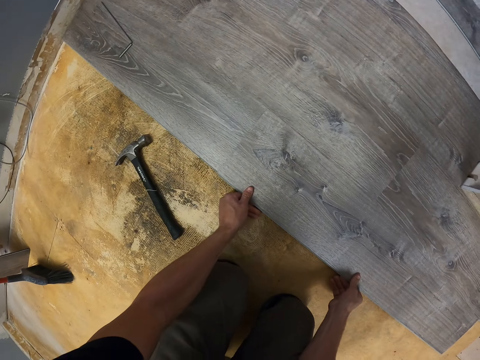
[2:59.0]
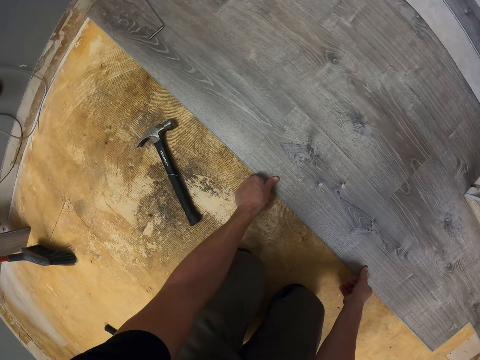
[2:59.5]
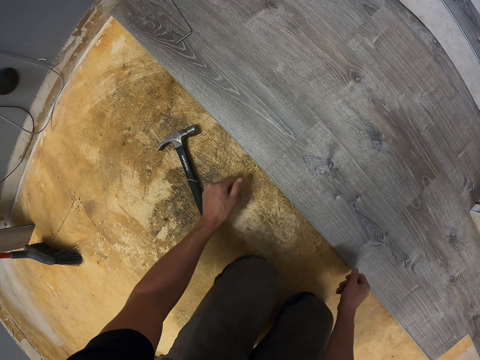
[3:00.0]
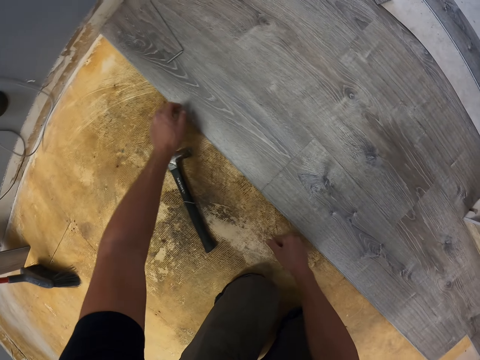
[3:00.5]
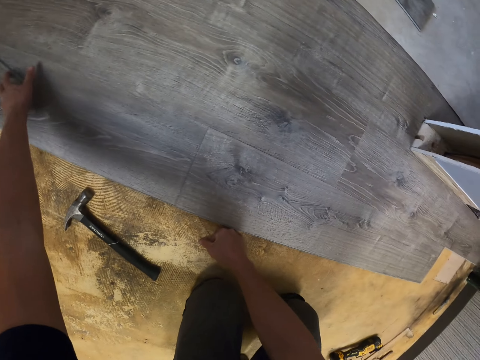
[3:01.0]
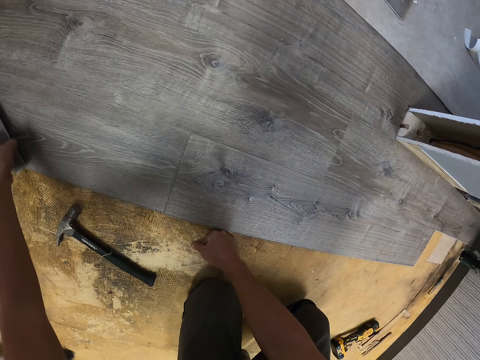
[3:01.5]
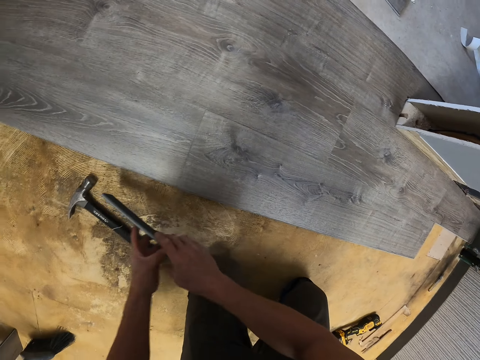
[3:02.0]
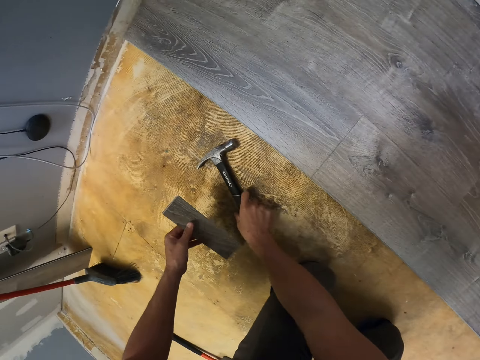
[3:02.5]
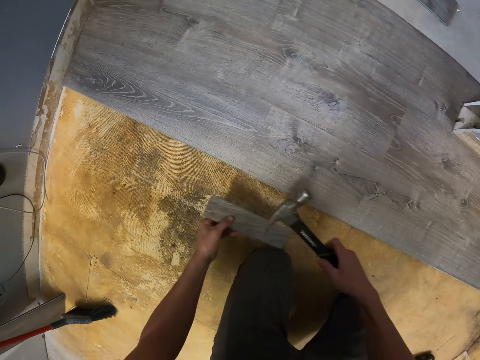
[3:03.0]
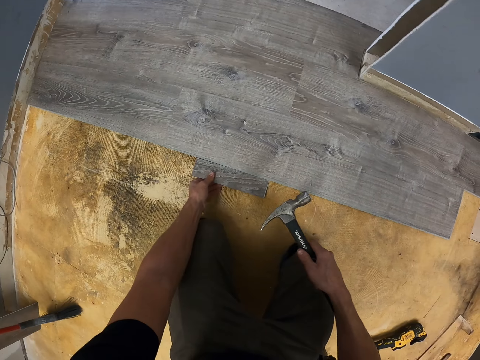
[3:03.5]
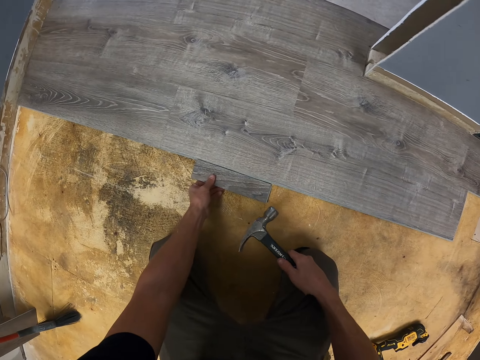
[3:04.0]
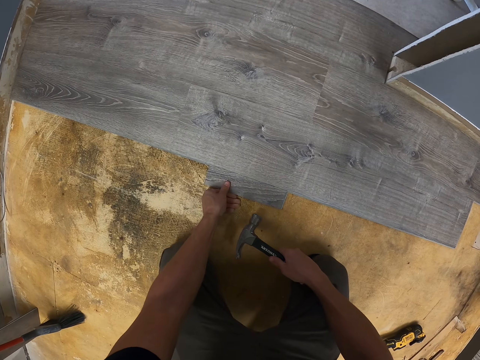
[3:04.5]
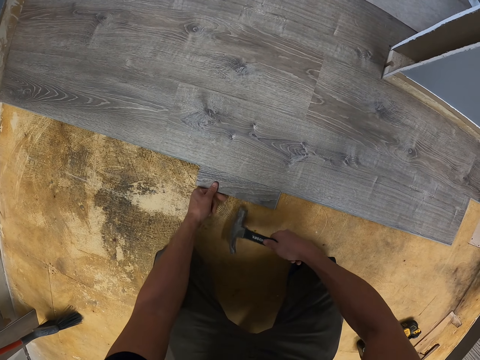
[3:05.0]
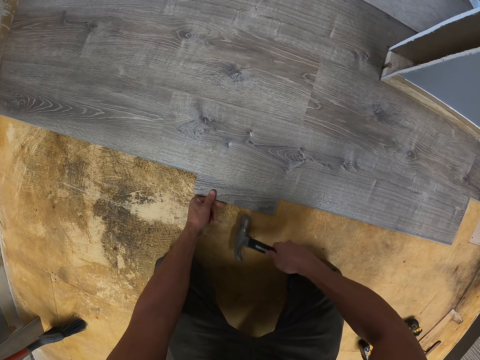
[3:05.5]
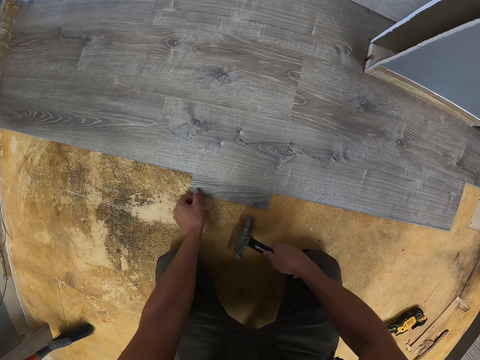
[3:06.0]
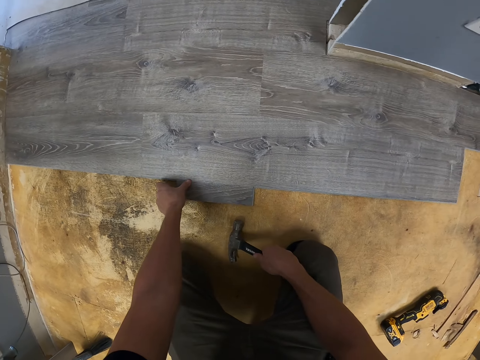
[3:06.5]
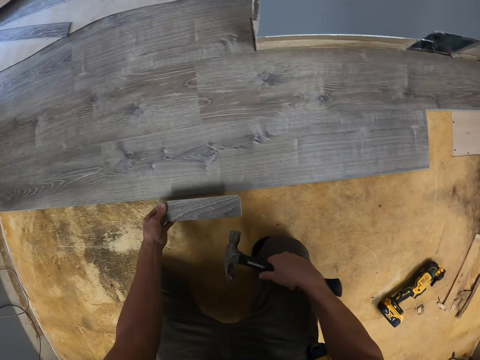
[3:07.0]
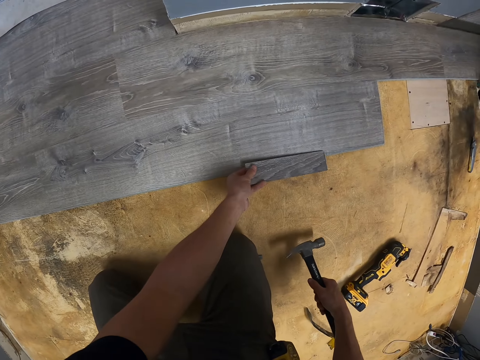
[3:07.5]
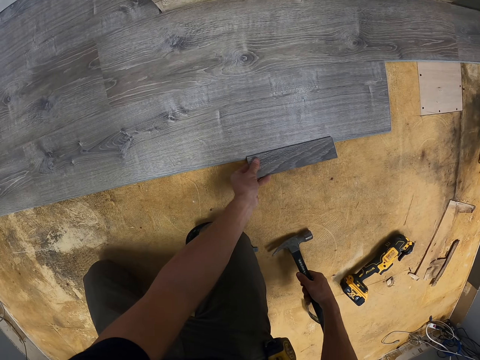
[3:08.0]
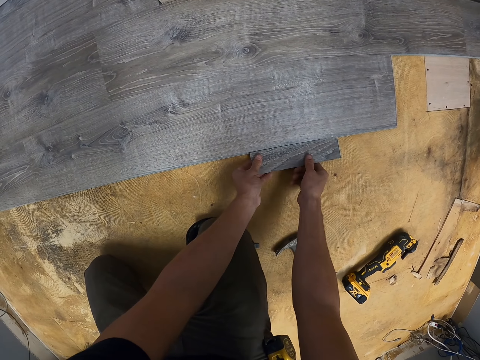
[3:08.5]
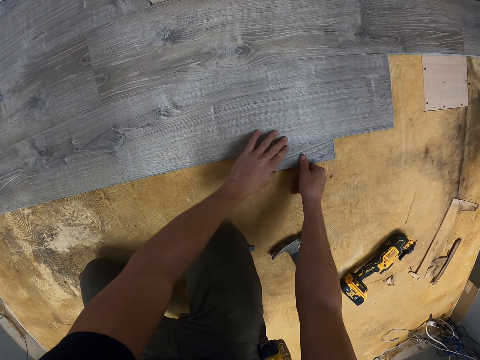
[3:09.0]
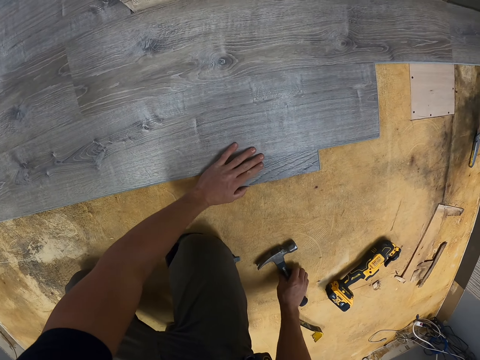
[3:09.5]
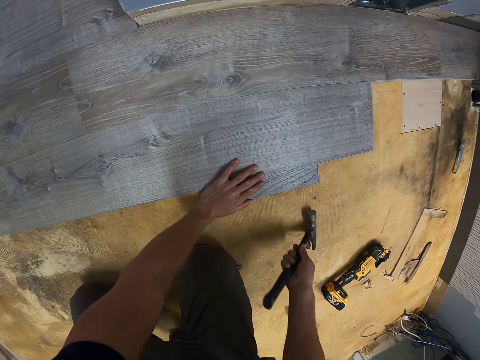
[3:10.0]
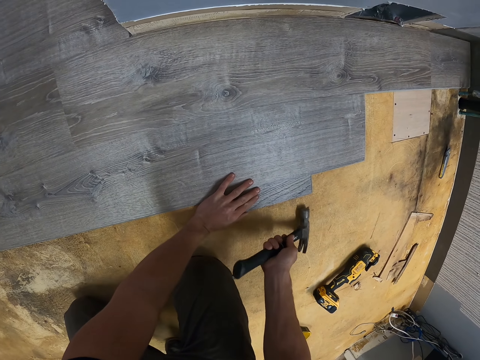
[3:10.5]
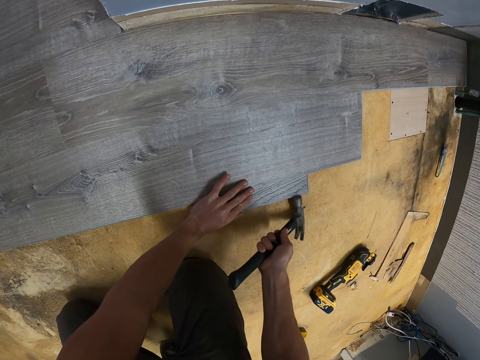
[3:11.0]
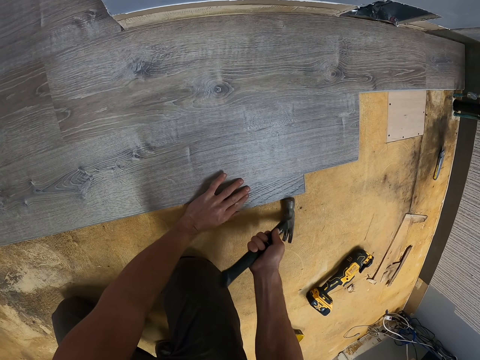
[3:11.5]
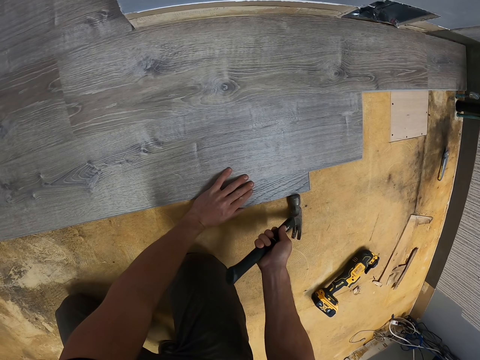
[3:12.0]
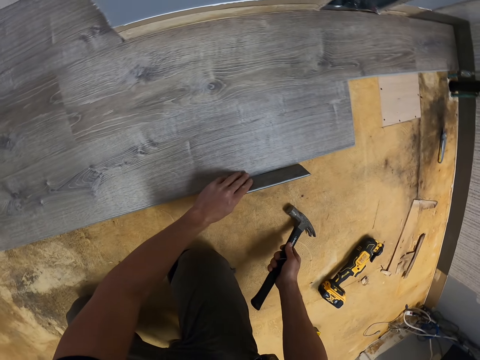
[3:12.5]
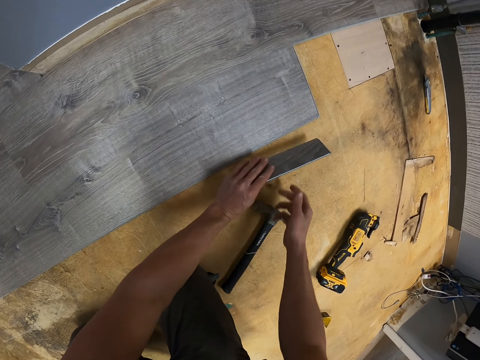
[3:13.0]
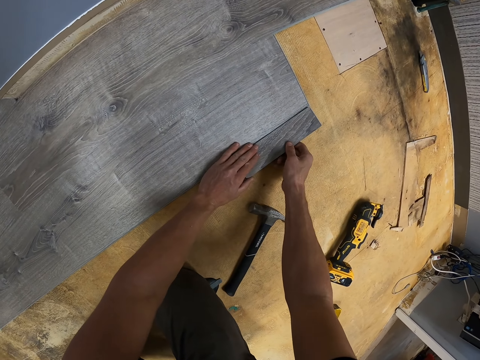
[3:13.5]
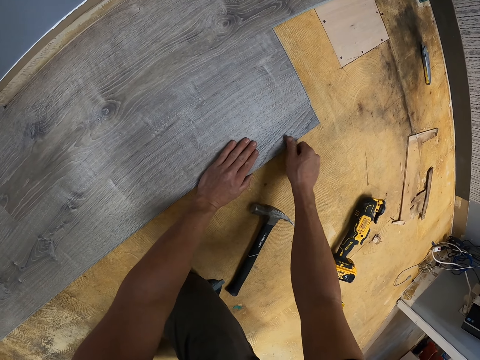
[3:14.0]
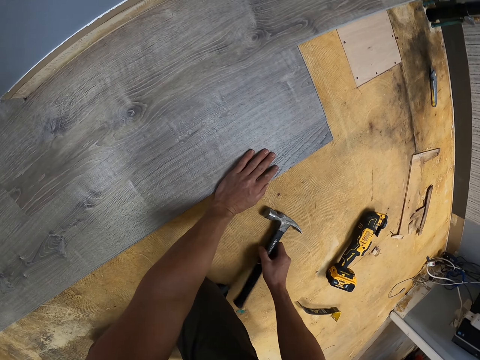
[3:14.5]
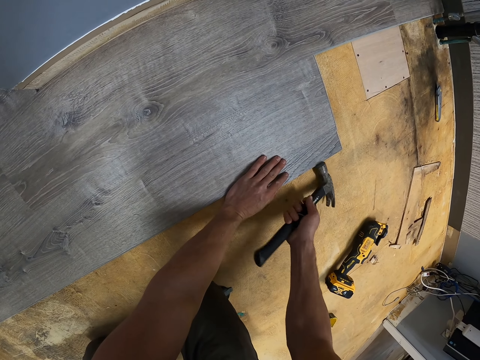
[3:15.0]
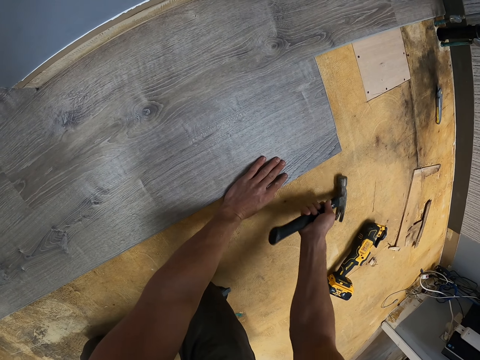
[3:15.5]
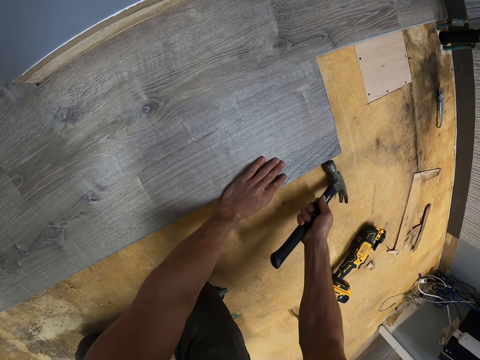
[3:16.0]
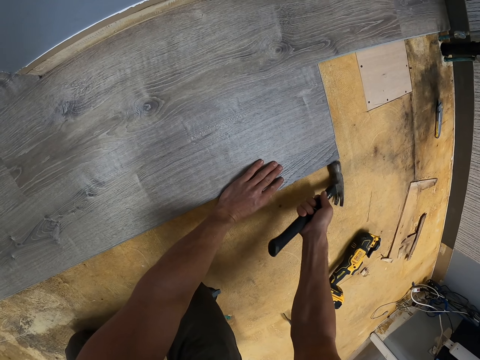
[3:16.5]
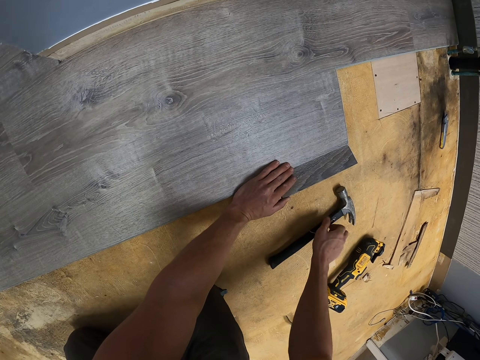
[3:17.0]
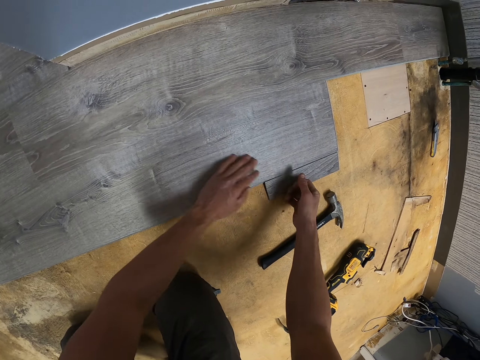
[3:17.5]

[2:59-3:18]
The camera wearer picks up a small piece of wood. They pick up a hammer. They fix the wooden floor with the hammer. They put the wood on the floor. They pick up the hammer. They put the wood on the floor. They pick up the hammer.

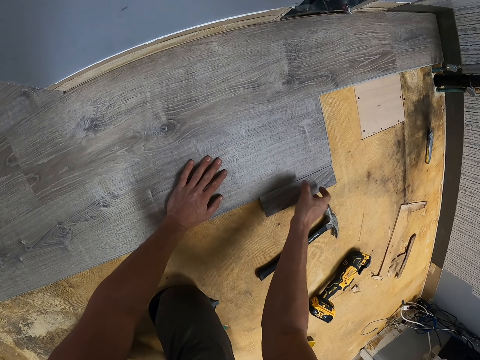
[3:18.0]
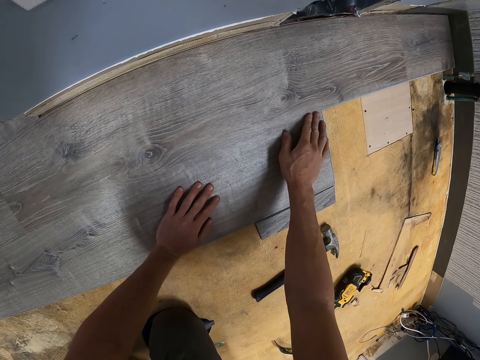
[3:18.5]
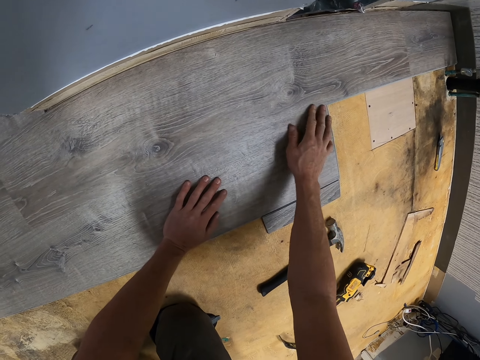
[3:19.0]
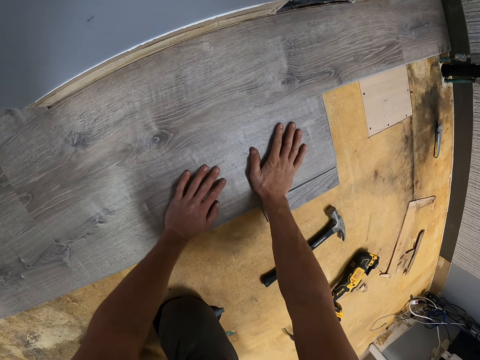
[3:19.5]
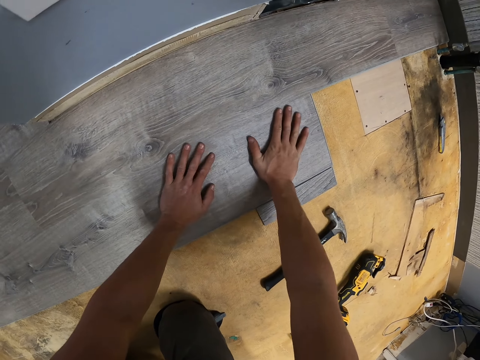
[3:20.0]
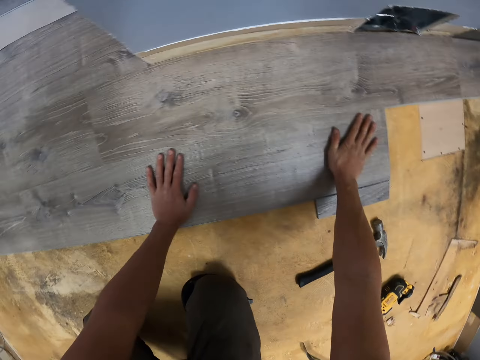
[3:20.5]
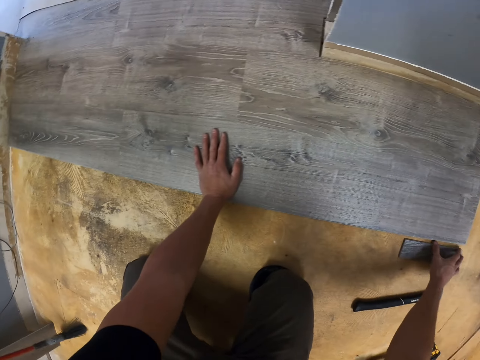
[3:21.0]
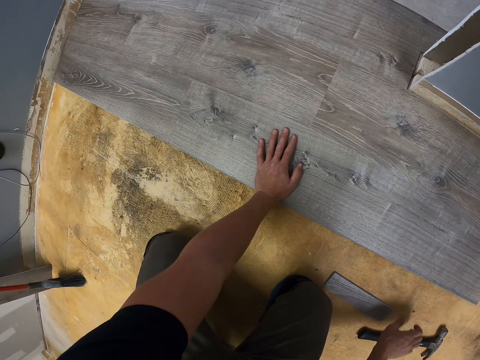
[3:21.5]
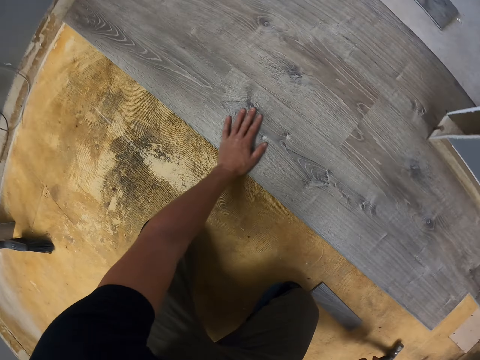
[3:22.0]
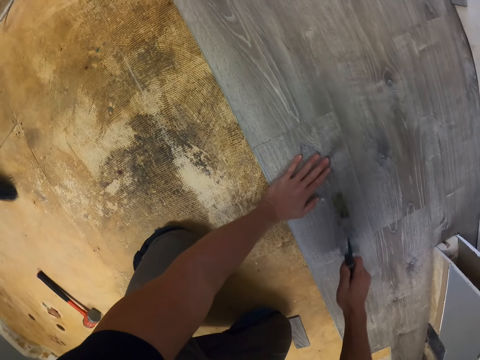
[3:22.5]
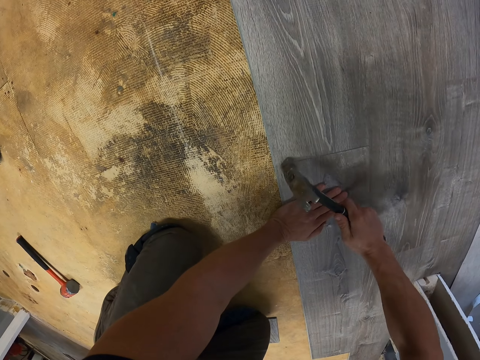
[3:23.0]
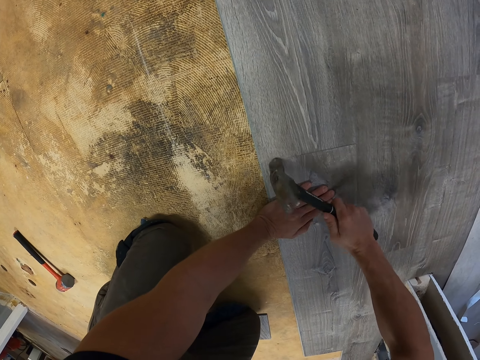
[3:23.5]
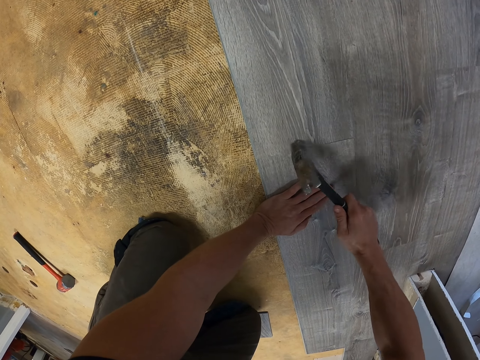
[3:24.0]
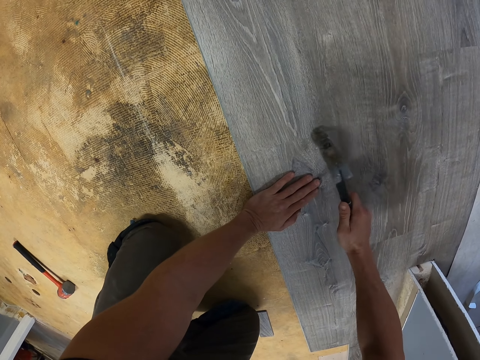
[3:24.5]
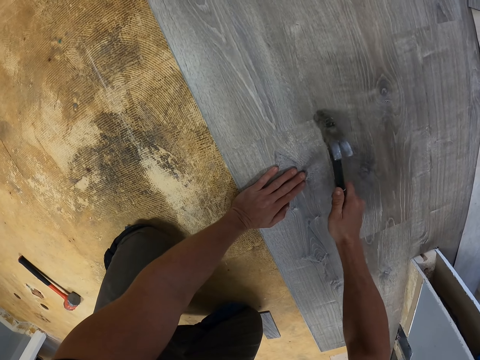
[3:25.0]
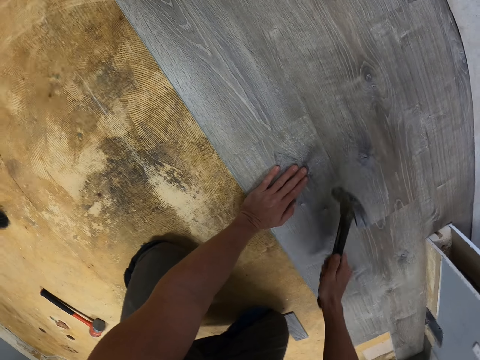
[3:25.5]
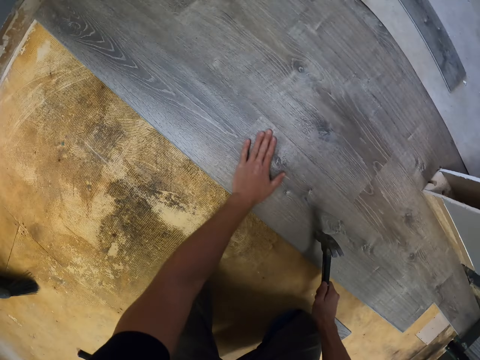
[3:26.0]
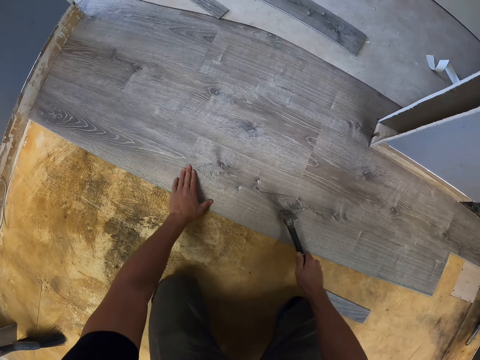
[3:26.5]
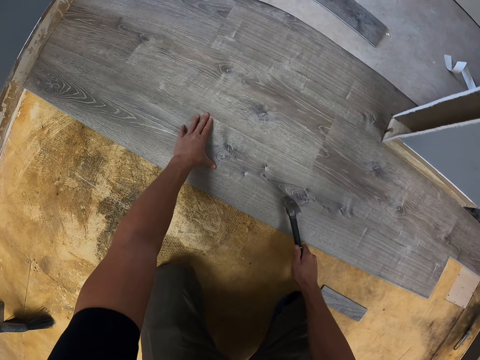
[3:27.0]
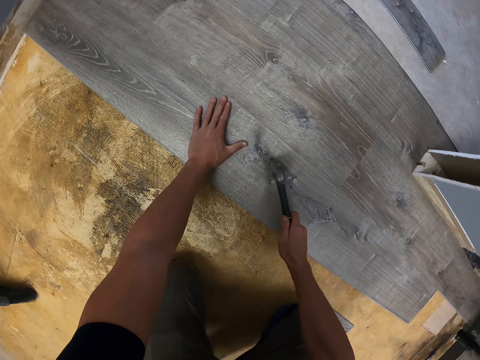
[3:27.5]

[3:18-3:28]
The camera wearer picks up wood. They fix the wood with a hammer.
